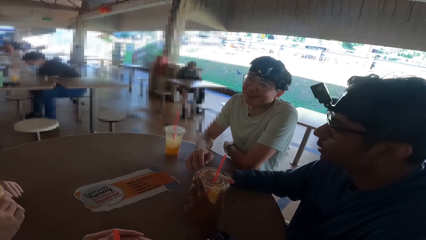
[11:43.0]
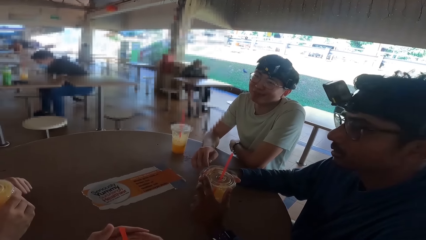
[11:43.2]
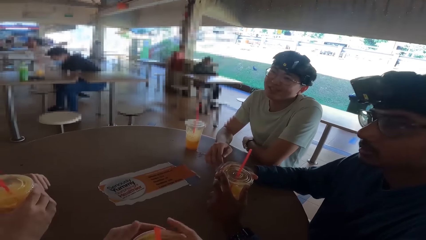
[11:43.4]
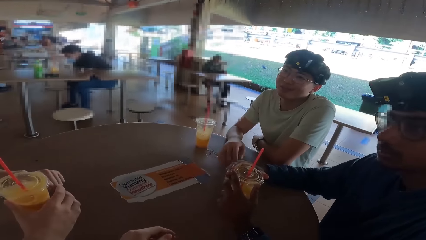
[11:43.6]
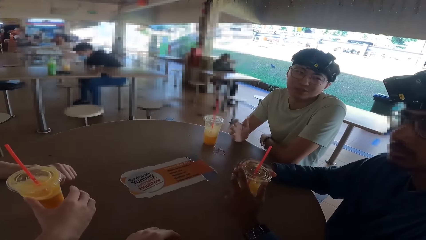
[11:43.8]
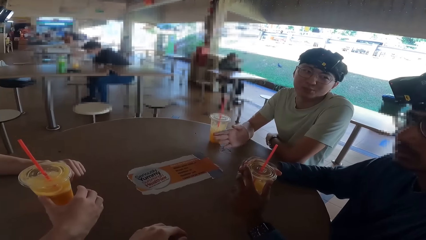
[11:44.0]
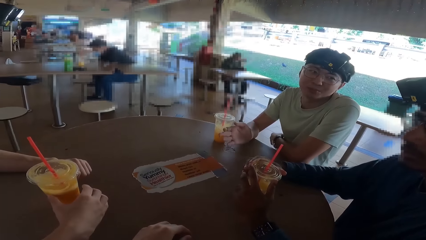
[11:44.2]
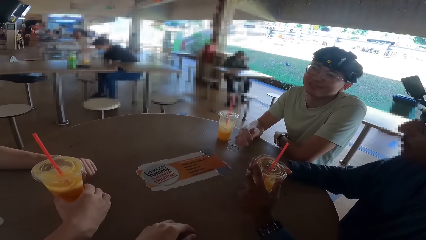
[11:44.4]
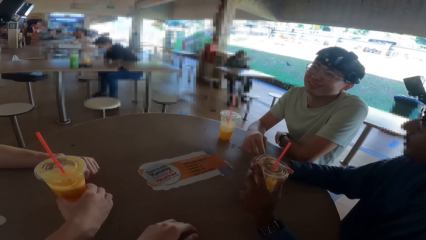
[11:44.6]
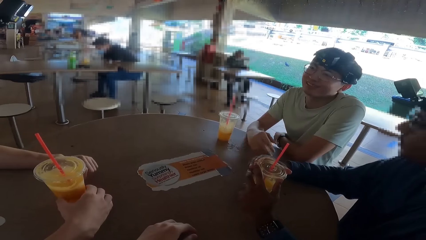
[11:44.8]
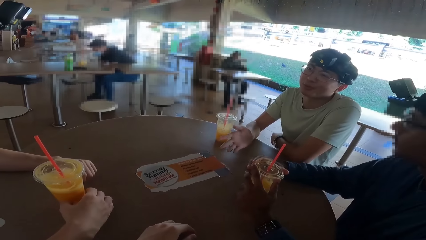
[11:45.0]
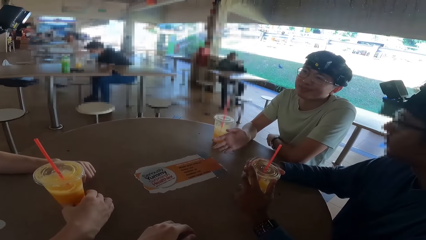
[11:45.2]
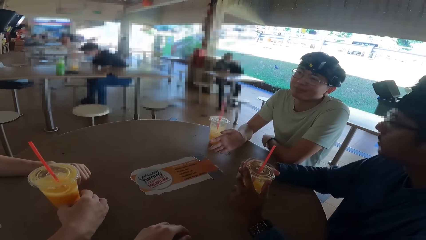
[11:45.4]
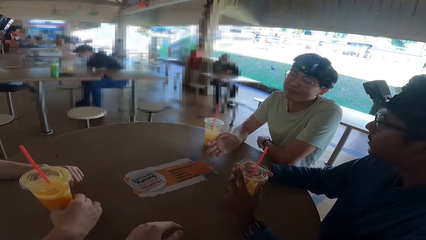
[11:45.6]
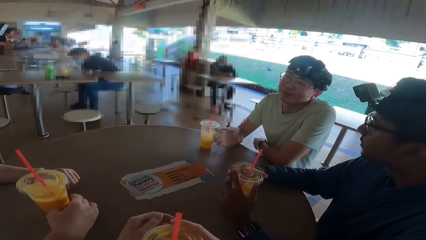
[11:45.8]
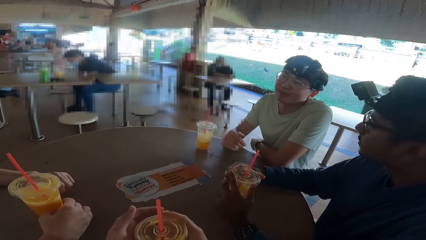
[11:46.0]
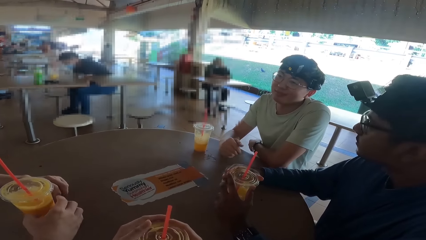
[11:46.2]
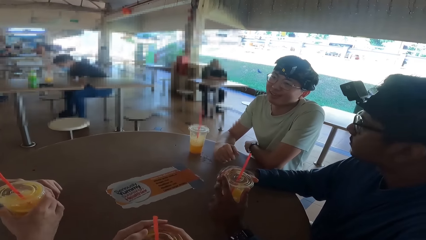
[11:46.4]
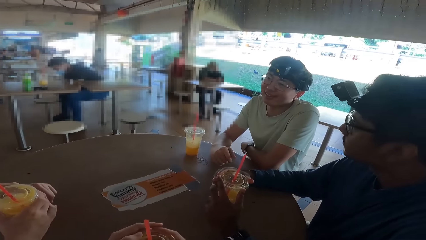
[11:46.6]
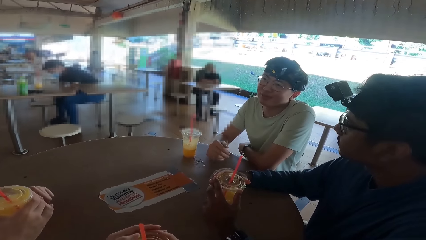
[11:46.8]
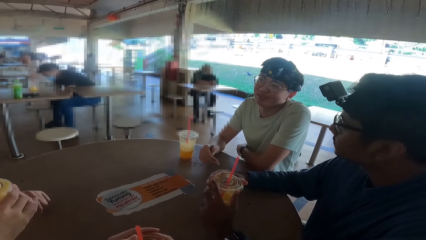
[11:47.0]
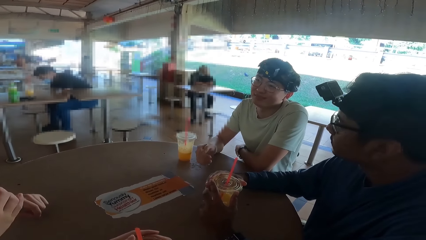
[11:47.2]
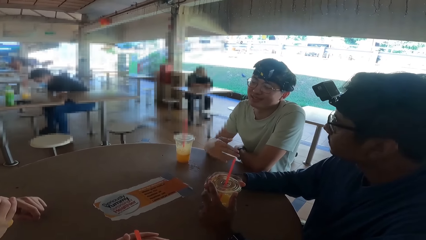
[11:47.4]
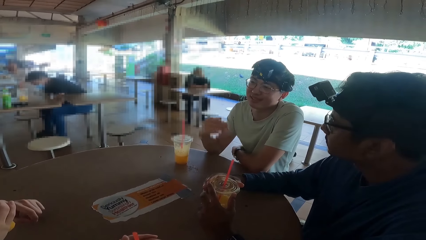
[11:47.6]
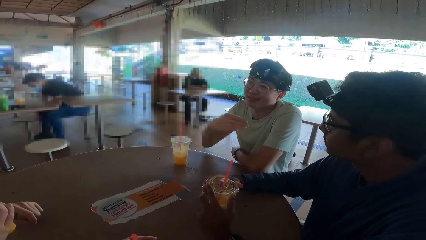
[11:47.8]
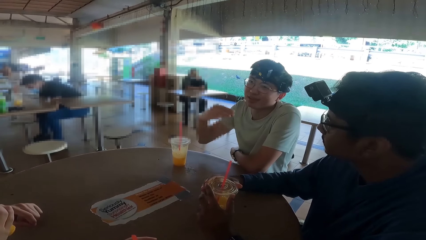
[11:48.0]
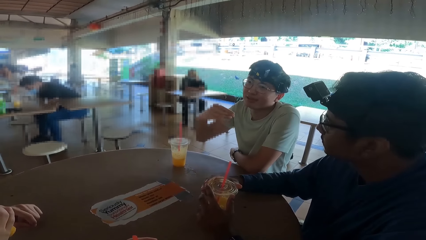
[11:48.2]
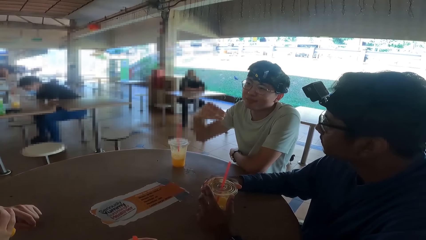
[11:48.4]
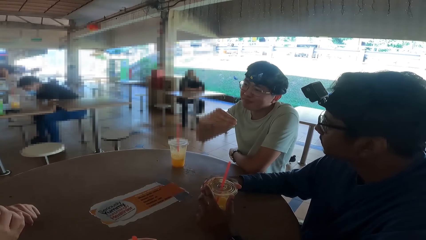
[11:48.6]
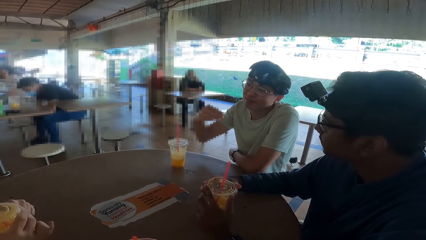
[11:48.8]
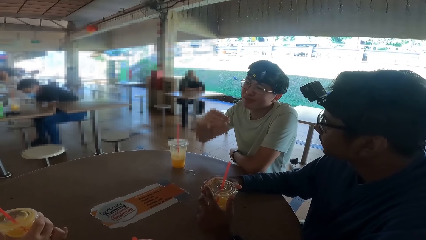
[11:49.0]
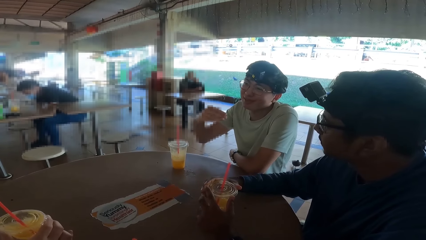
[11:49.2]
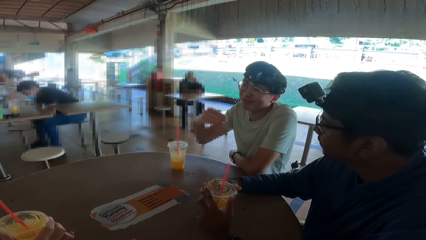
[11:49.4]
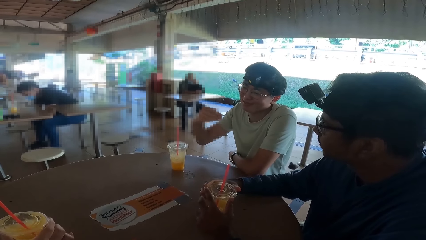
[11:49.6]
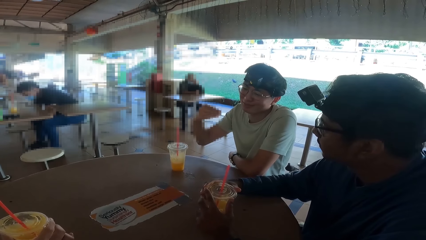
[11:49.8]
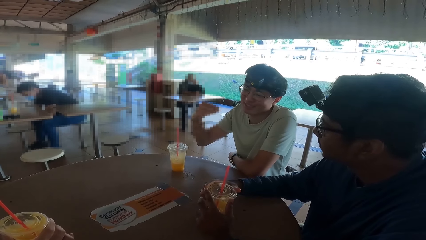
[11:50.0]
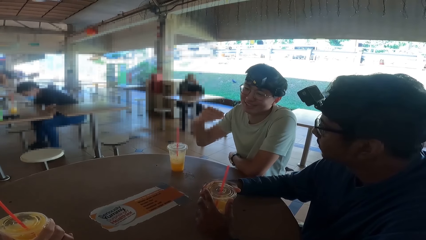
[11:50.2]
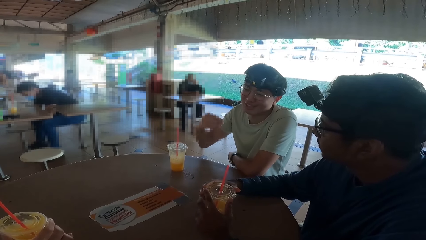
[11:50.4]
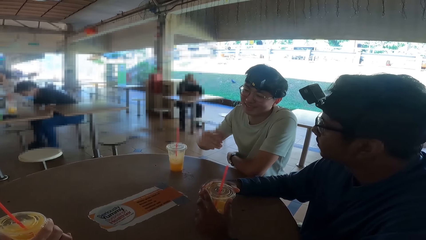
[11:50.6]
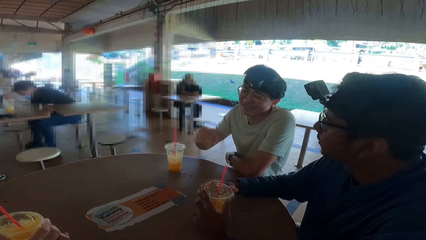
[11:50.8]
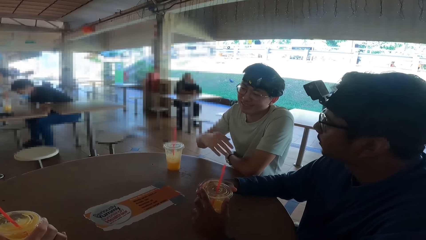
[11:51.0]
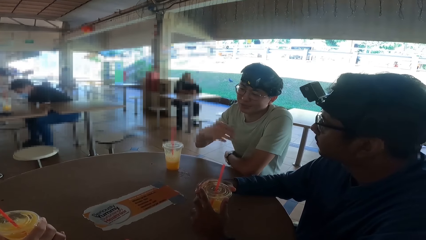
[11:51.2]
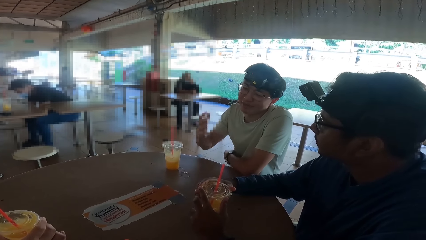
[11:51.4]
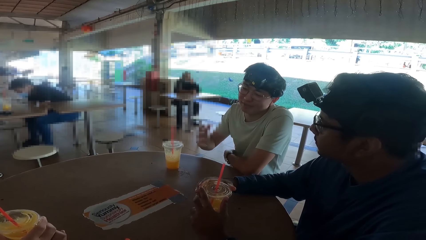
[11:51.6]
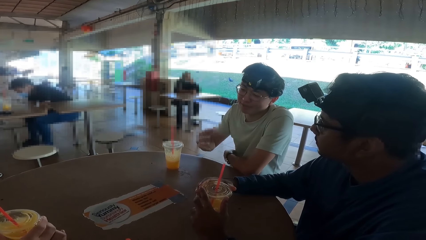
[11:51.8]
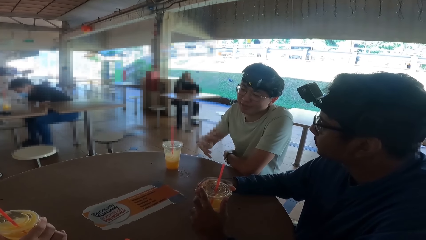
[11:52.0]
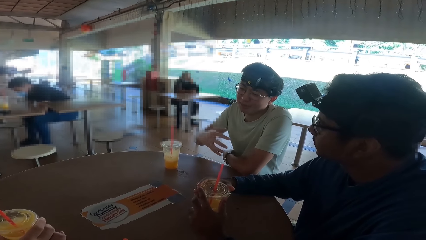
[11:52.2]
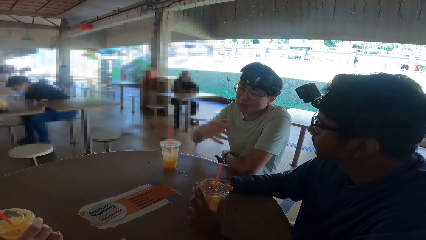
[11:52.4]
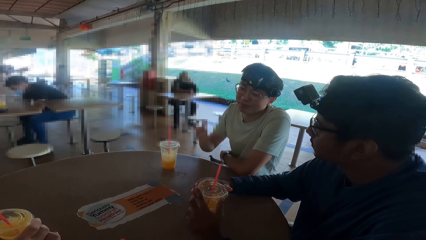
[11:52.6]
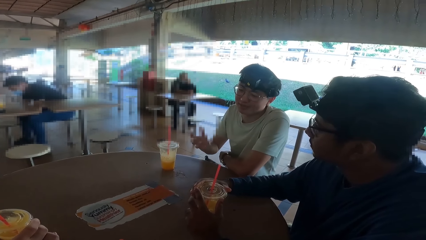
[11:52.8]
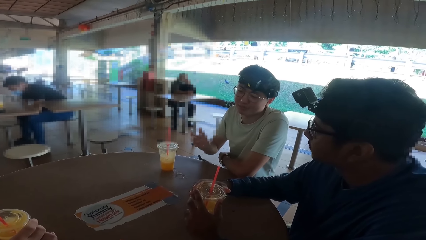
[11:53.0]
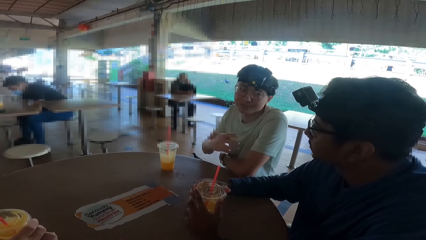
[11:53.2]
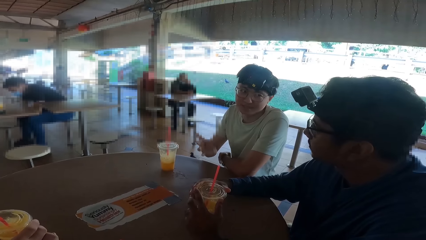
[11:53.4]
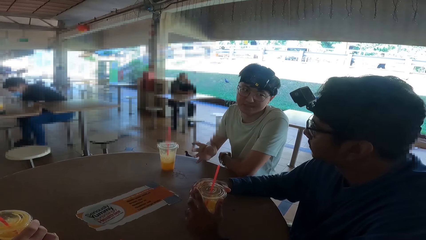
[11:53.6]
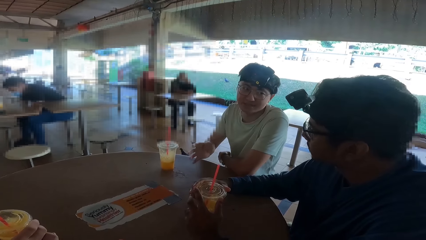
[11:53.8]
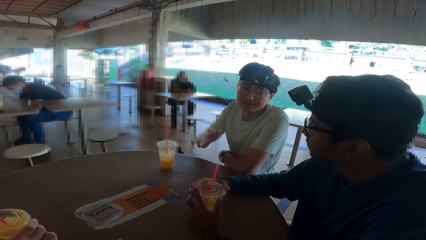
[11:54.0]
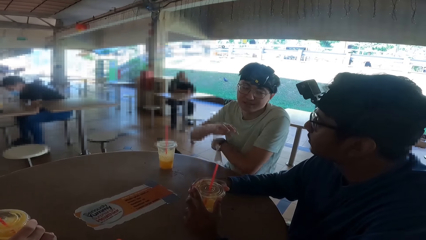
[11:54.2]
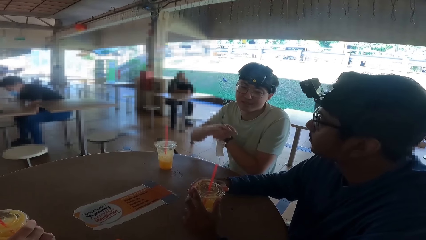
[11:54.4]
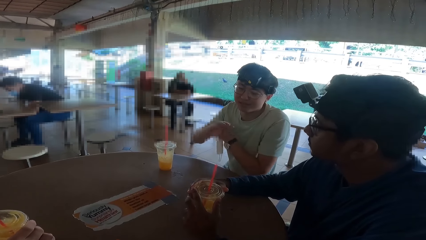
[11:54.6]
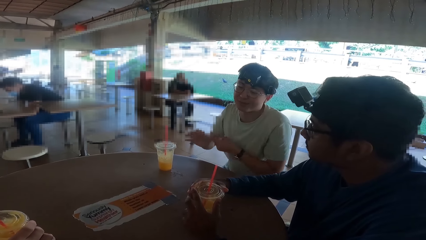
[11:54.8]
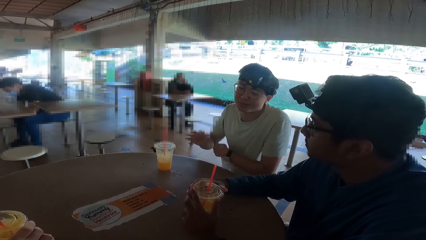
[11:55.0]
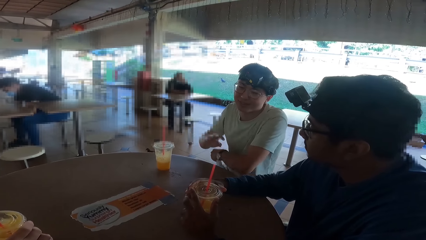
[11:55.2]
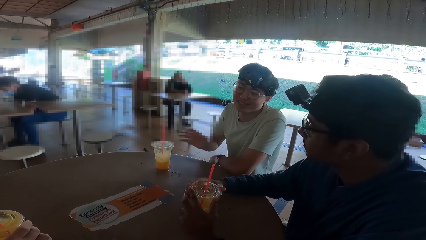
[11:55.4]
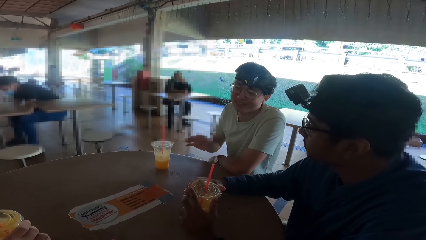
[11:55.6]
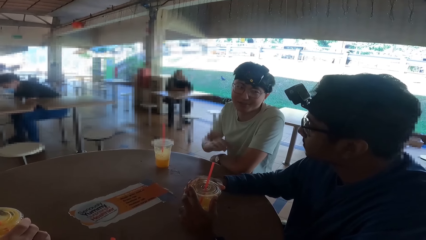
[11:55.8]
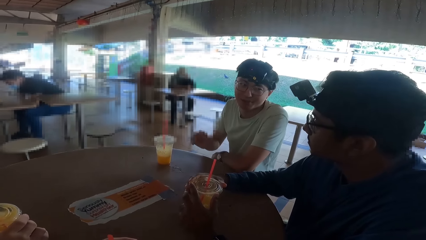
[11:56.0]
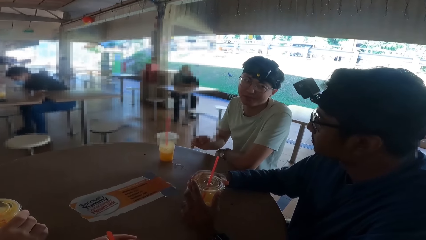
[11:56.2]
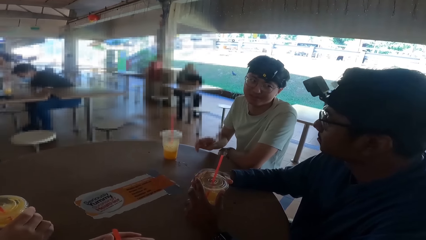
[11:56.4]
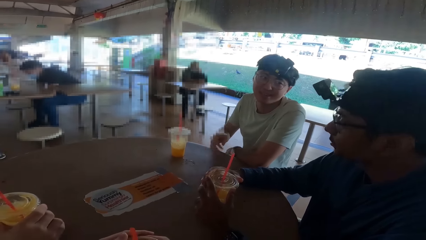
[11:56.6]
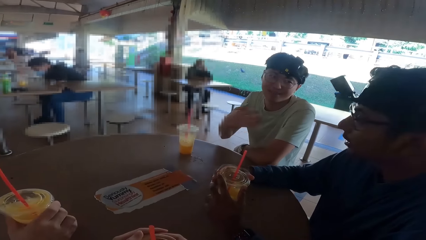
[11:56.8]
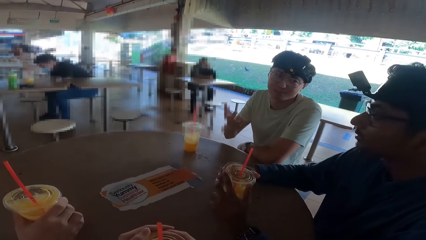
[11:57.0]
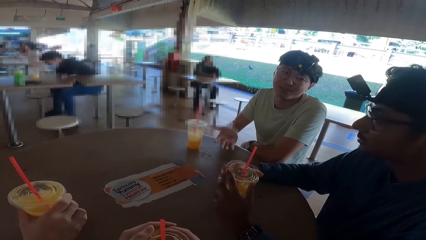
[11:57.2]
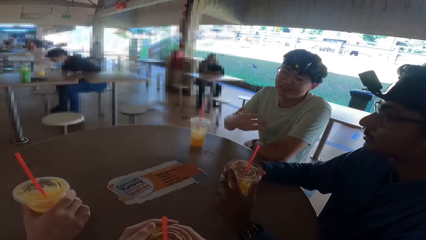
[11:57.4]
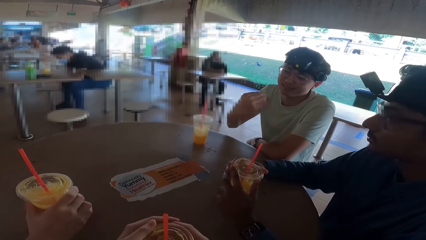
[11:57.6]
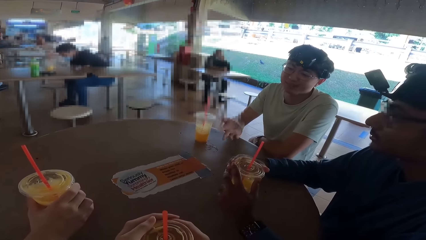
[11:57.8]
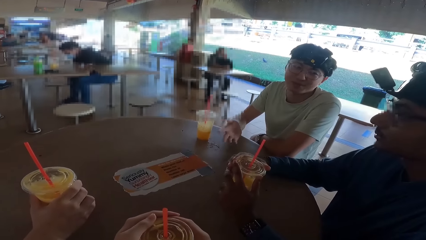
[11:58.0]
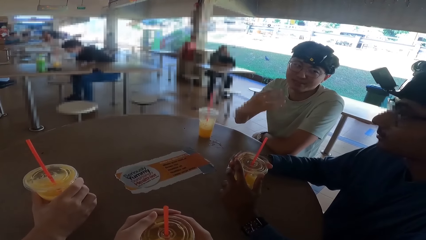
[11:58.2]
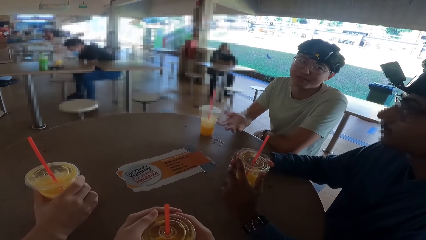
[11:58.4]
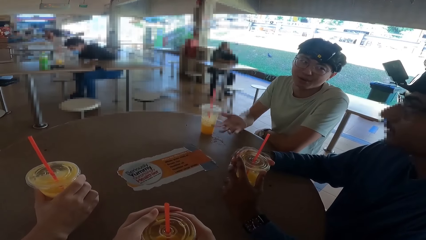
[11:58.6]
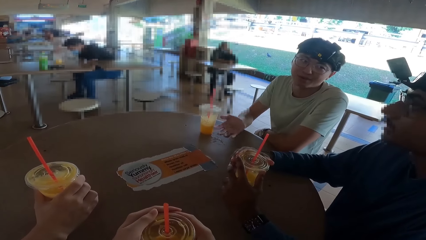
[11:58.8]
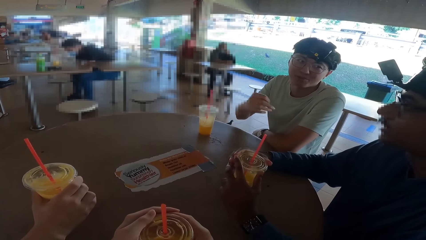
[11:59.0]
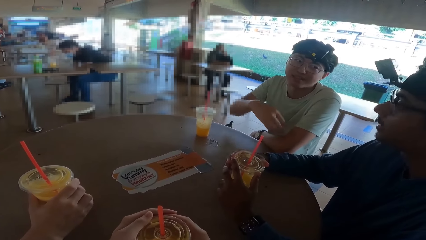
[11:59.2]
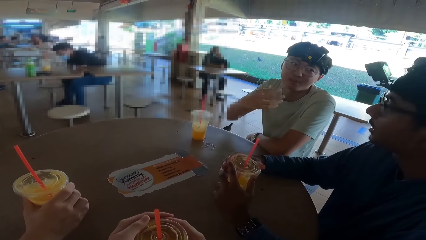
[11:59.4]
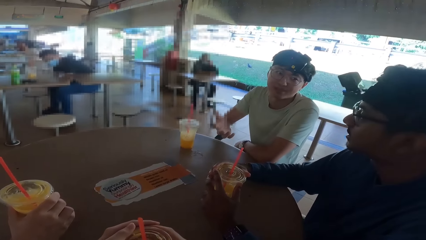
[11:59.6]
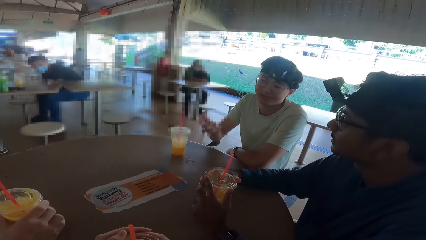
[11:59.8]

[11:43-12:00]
A man takes a drink. The man nods his head.
